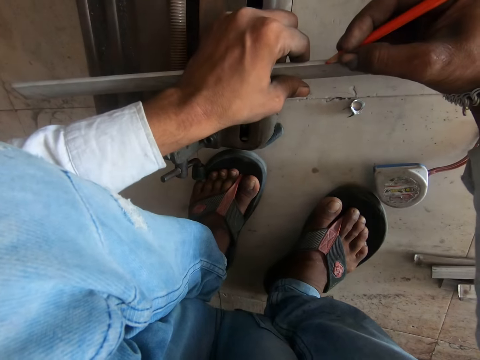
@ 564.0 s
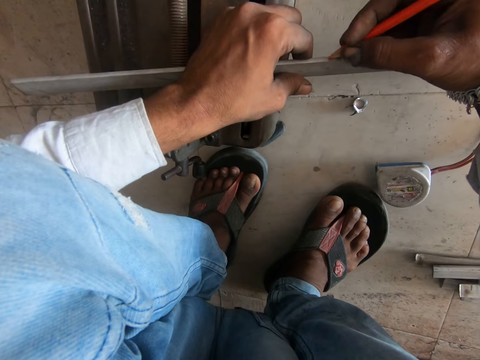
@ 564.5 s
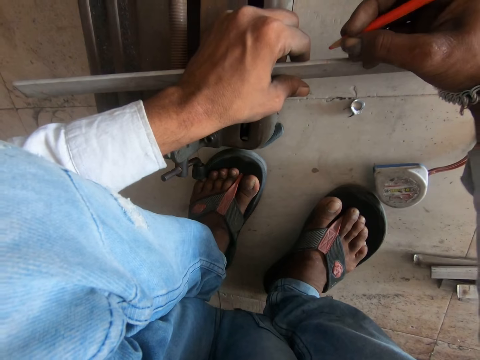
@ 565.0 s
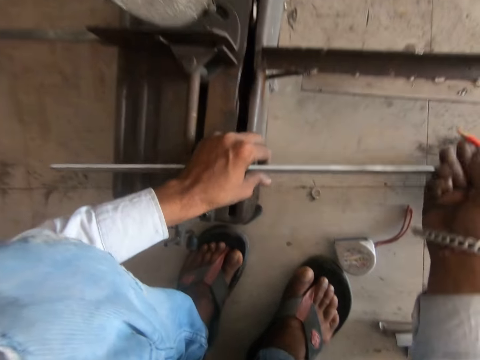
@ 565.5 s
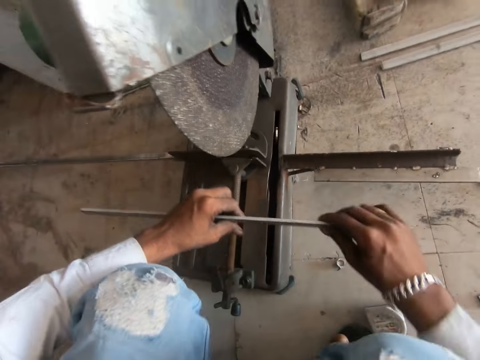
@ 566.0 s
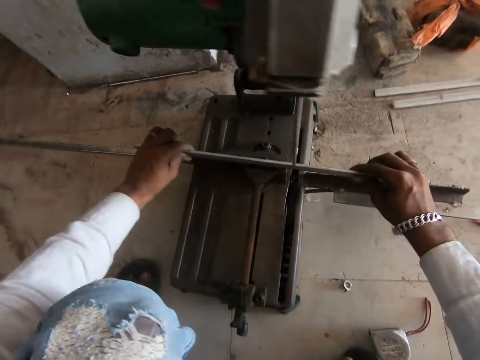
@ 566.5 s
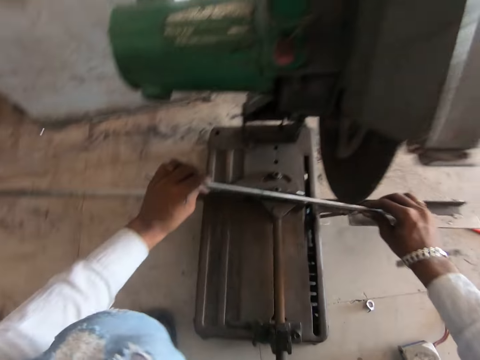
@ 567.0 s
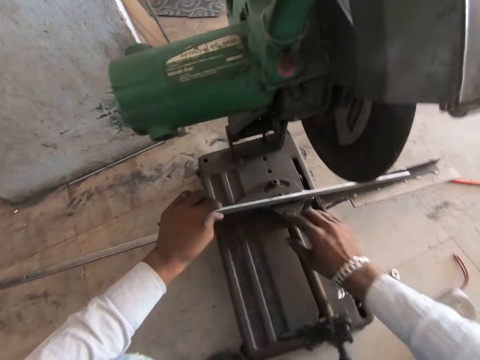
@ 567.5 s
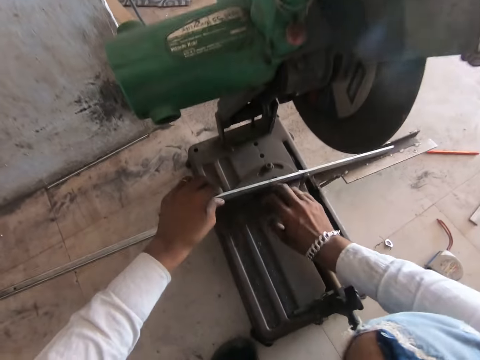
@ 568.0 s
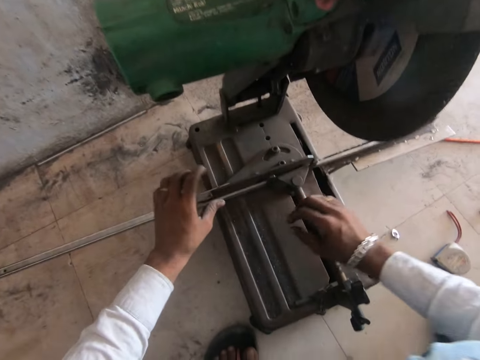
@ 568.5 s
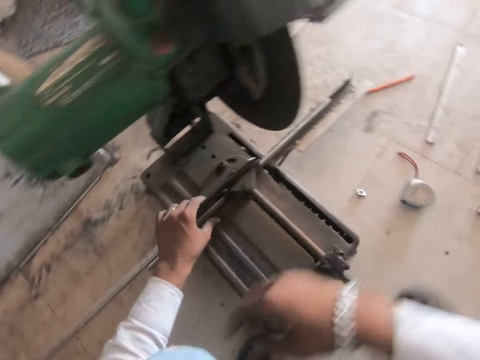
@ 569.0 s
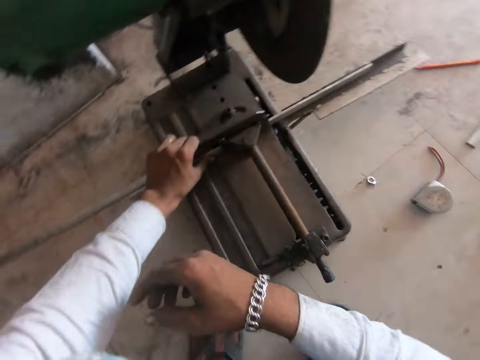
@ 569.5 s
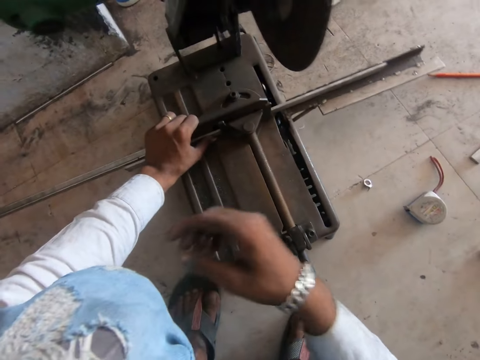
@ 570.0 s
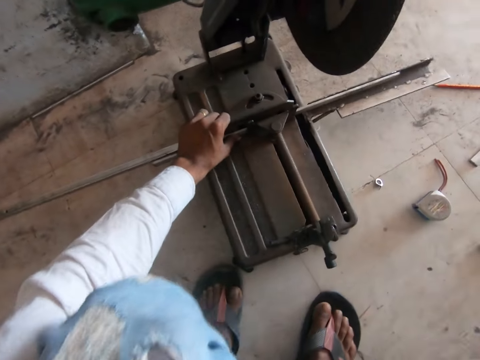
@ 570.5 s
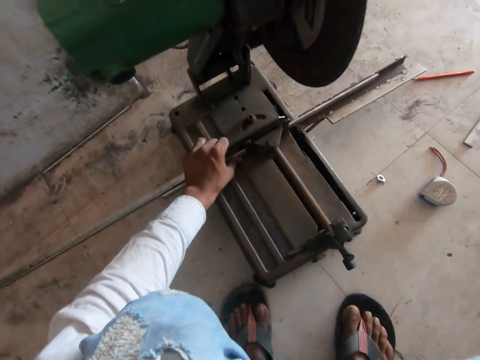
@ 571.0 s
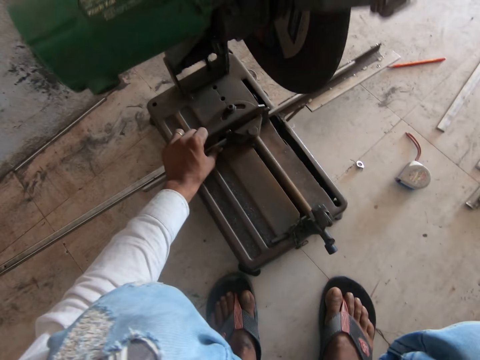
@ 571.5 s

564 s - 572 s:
The camera wearer marks a metal with a pencil. They put down the pencil. They put down the metal on a metal cutting machine. They position the steel.

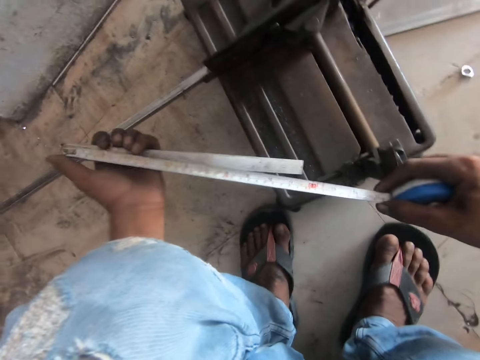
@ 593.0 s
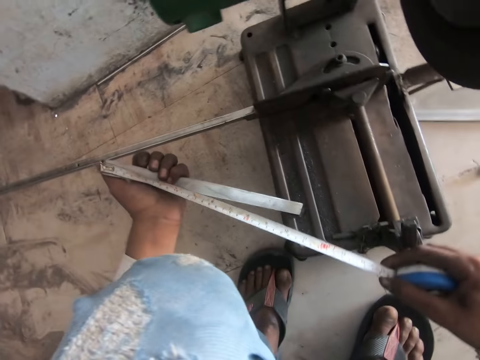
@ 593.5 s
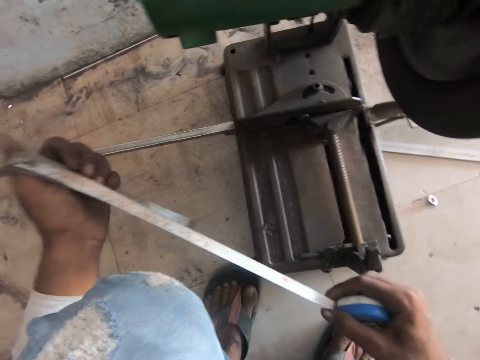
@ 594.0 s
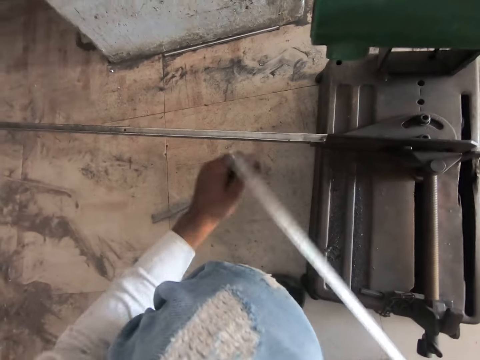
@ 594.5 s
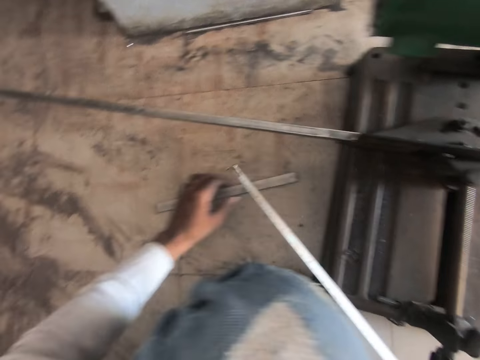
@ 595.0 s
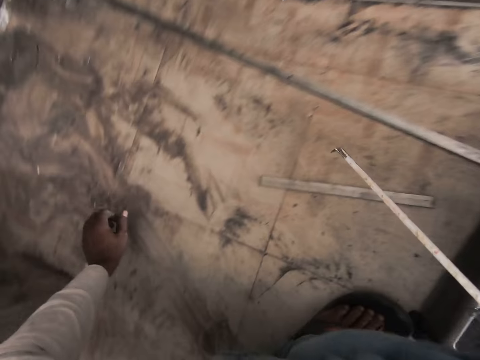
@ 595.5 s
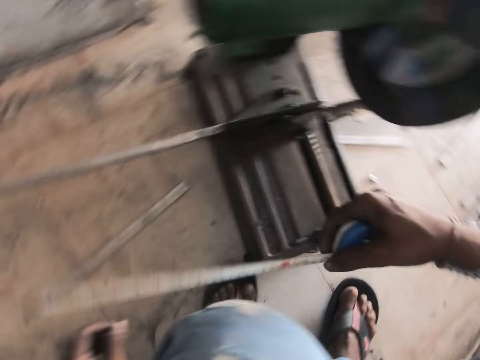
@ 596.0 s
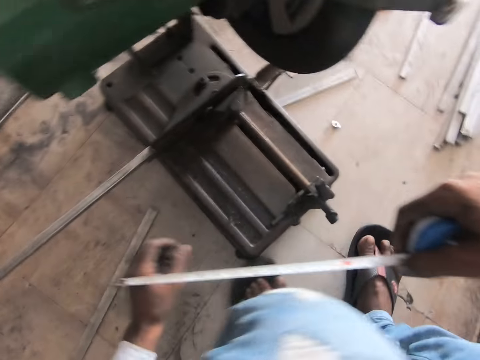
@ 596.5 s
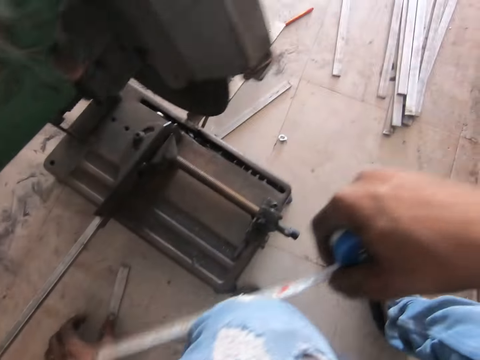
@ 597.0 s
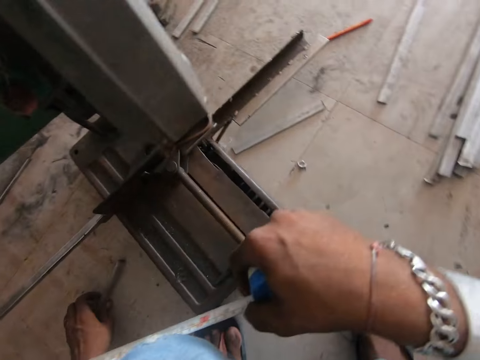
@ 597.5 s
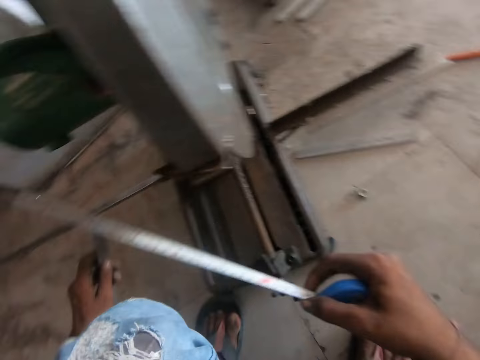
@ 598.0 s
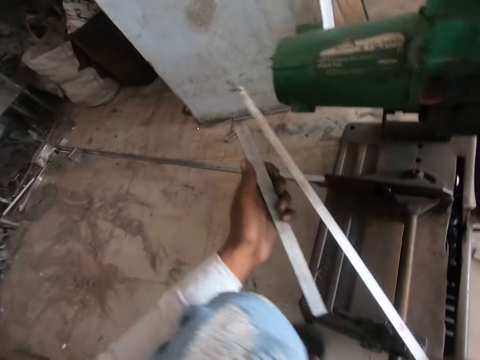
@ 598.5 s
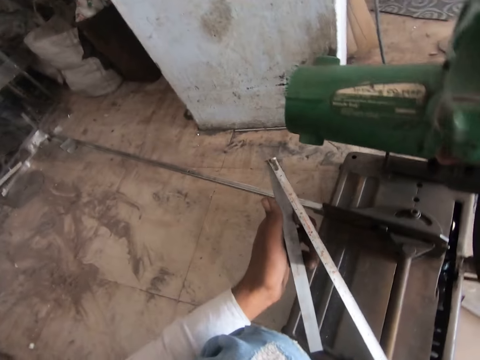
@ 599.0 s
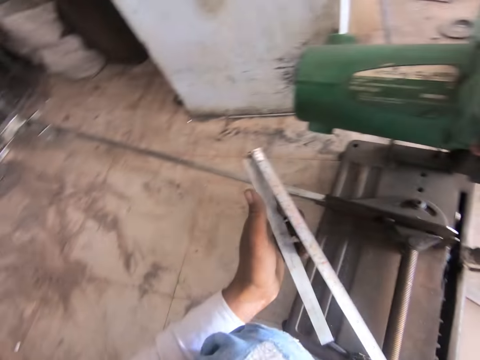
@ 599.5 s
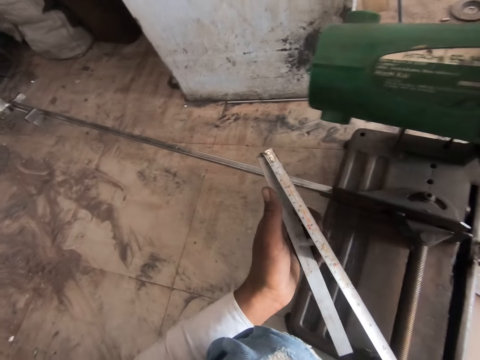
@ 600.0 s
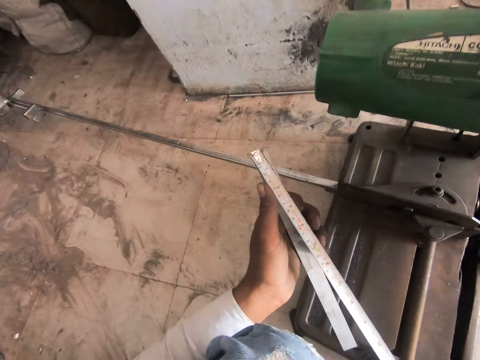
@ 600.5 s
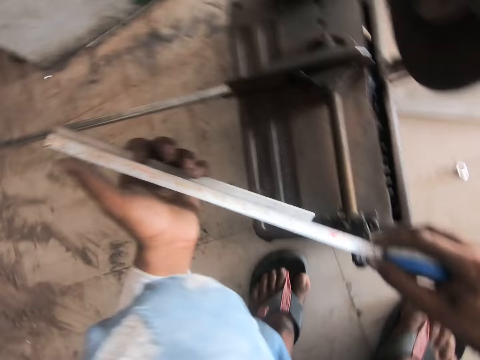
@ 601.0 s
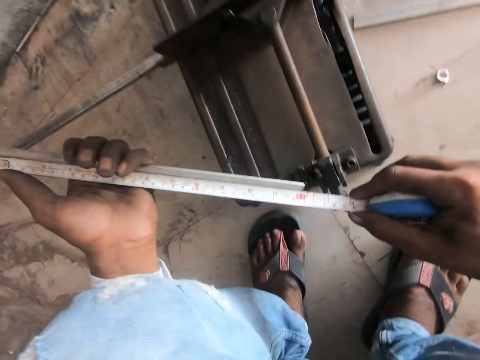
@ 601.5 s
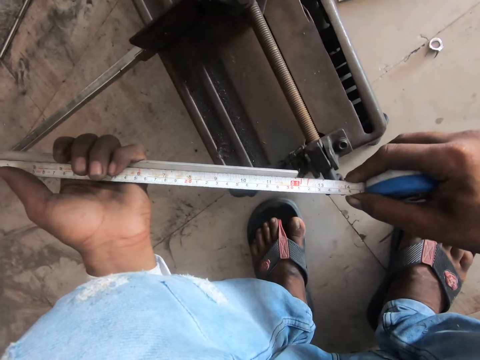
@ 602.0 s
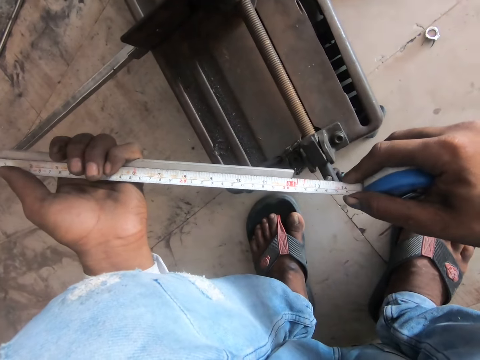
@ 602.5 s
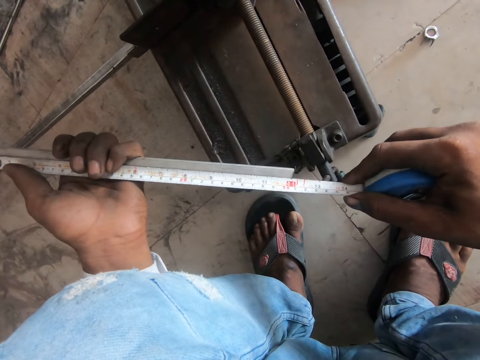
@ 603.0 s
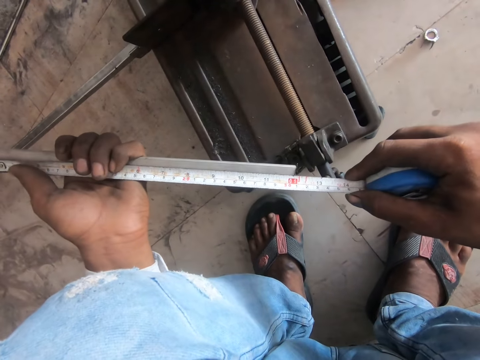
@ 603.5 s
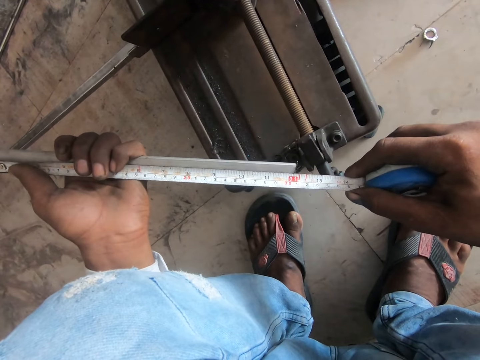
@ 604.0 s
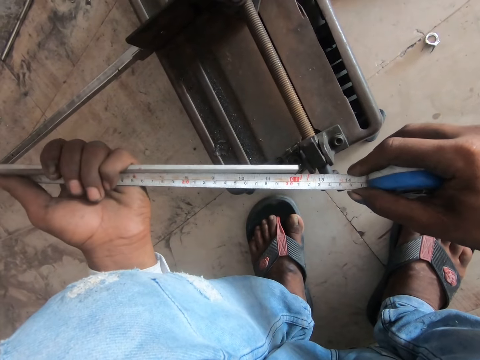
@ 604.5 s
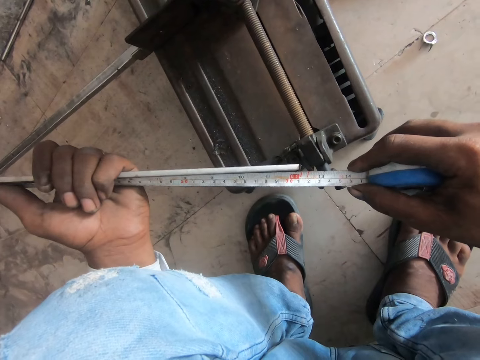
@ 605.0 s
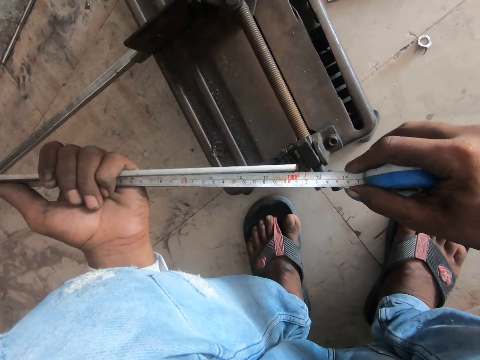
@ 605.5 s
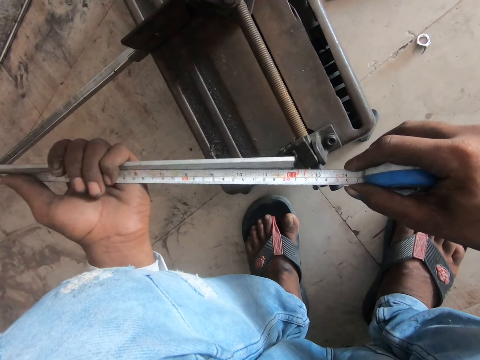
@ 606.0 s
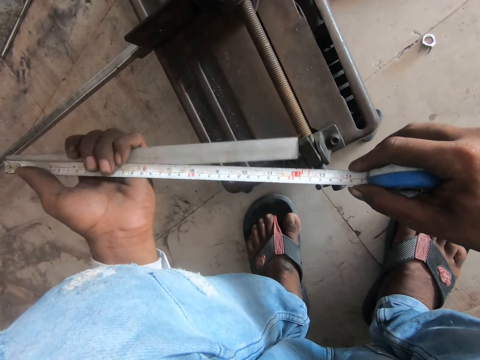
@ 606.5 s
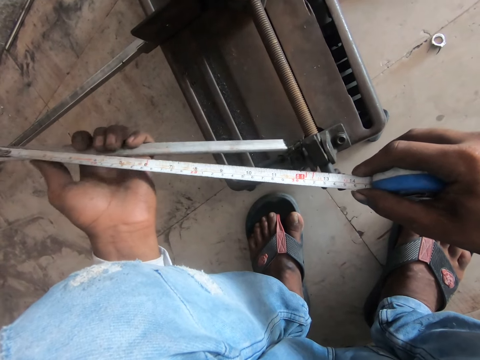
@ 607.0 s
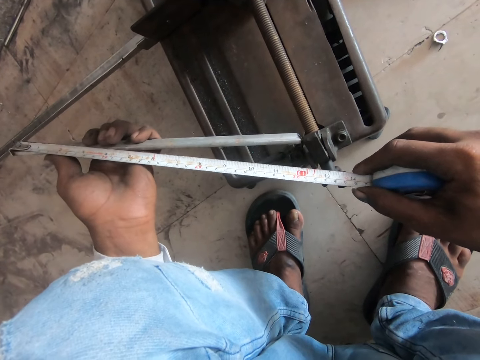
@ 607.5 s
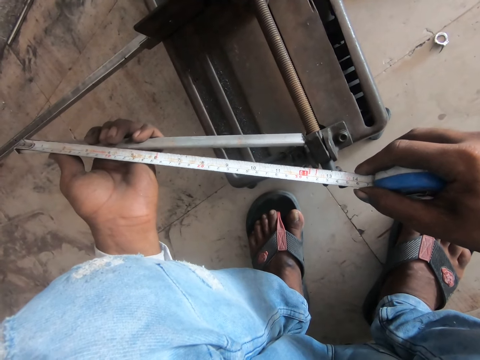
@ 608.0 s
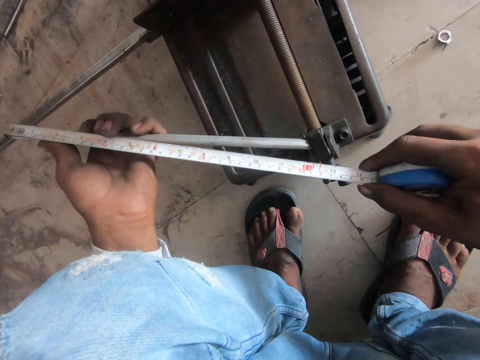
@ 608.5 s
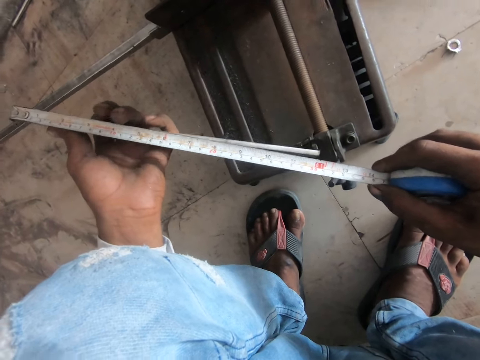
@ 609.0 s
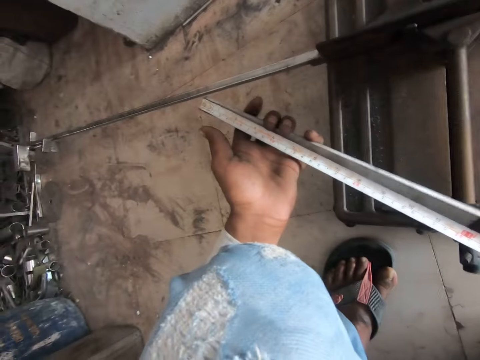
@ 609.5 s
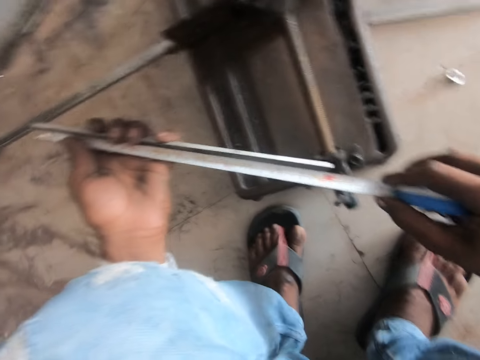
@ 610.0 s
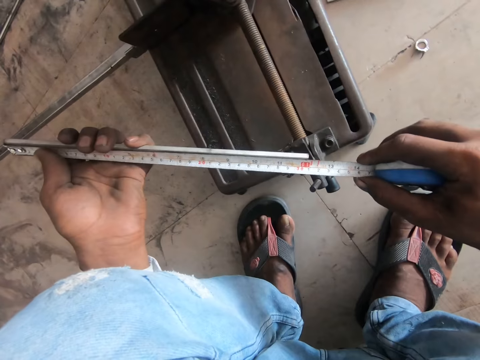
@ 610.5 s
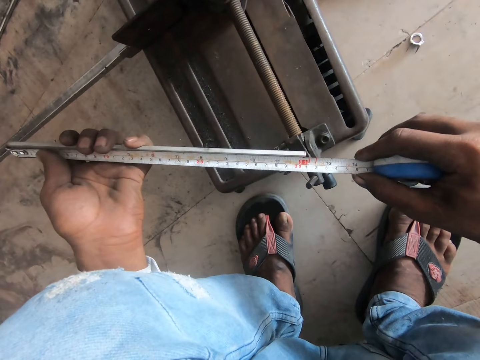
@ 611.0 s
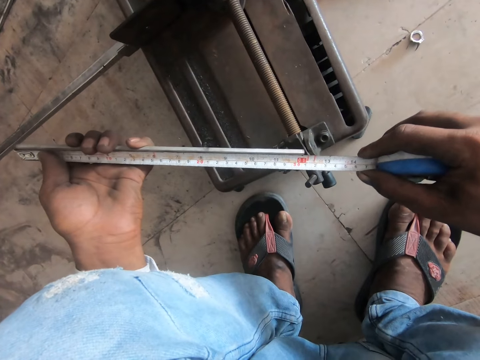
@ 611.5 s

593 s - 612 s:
The camera wearer puts down a metal on the floor. They pick up the metal. They measure the metal with a tape measure.
